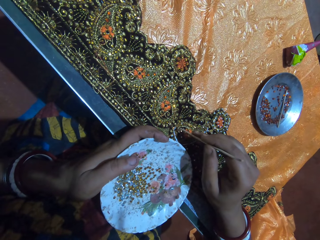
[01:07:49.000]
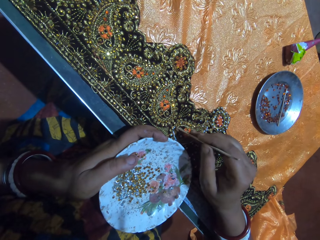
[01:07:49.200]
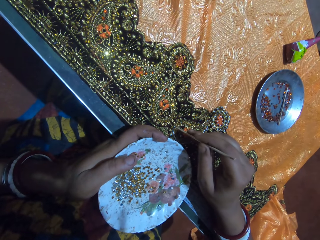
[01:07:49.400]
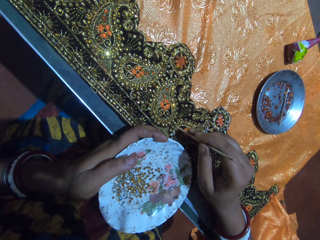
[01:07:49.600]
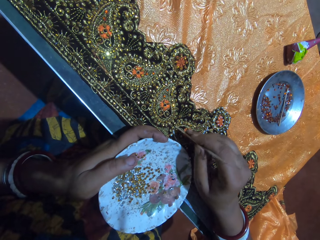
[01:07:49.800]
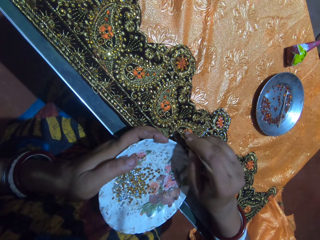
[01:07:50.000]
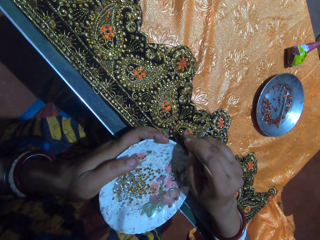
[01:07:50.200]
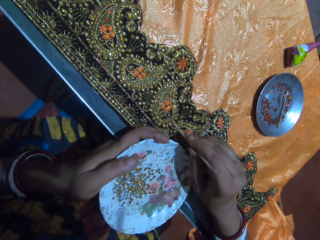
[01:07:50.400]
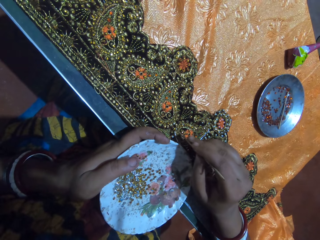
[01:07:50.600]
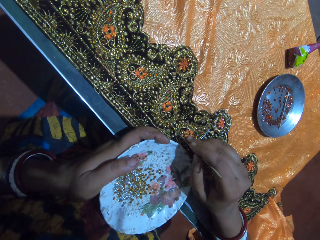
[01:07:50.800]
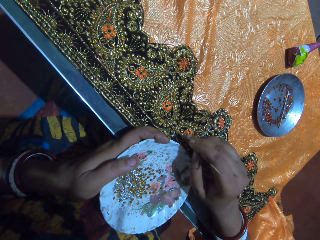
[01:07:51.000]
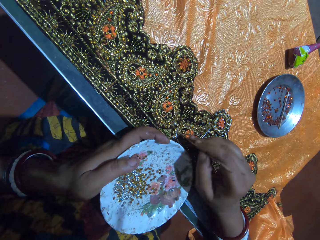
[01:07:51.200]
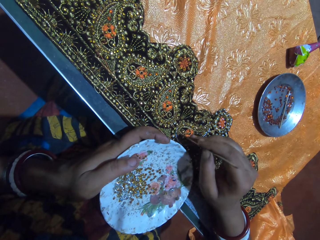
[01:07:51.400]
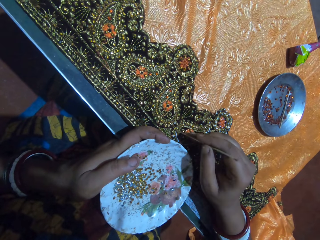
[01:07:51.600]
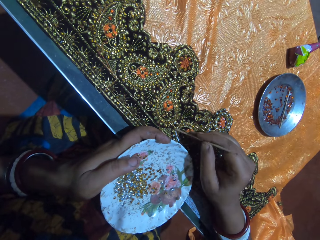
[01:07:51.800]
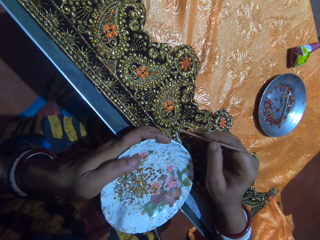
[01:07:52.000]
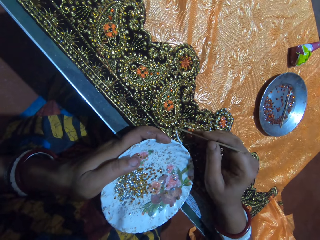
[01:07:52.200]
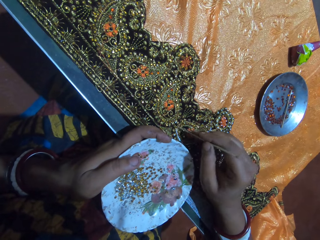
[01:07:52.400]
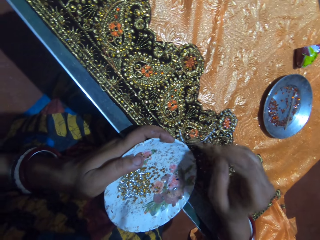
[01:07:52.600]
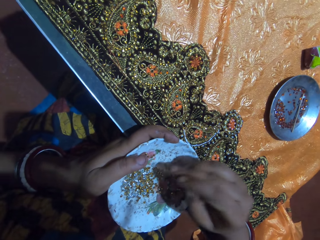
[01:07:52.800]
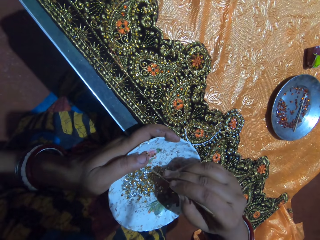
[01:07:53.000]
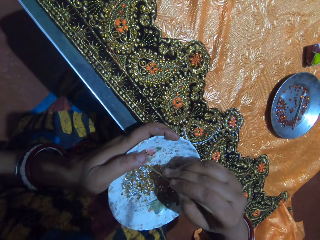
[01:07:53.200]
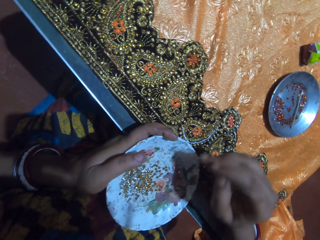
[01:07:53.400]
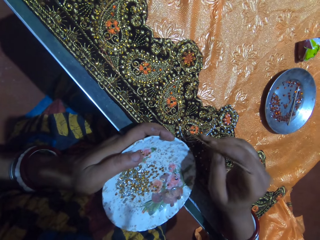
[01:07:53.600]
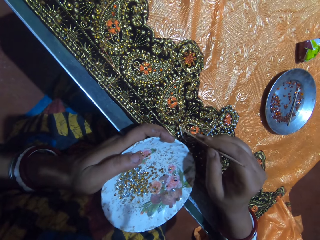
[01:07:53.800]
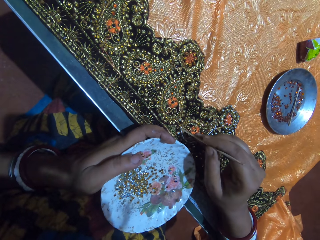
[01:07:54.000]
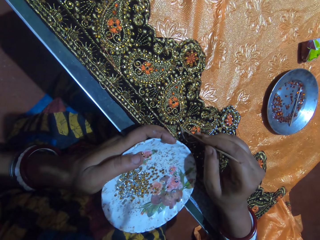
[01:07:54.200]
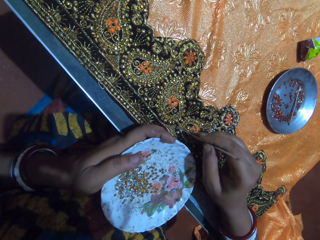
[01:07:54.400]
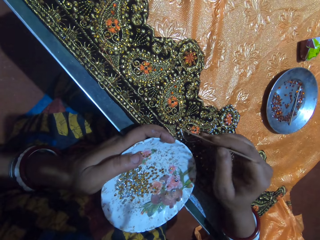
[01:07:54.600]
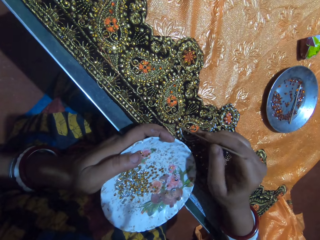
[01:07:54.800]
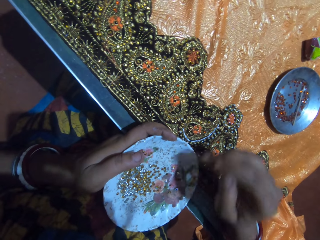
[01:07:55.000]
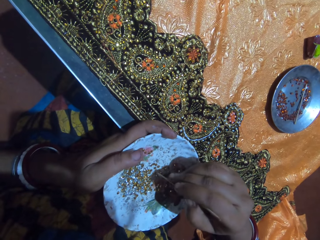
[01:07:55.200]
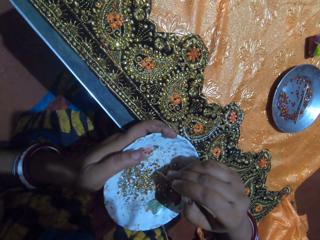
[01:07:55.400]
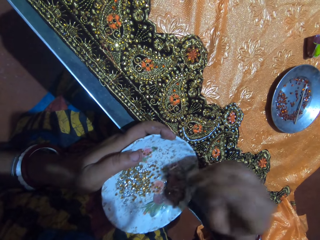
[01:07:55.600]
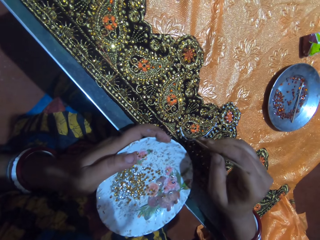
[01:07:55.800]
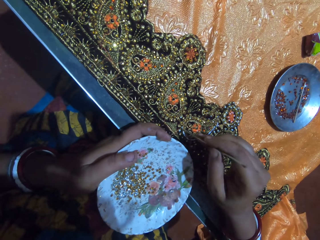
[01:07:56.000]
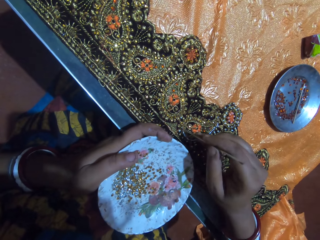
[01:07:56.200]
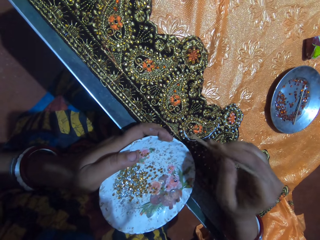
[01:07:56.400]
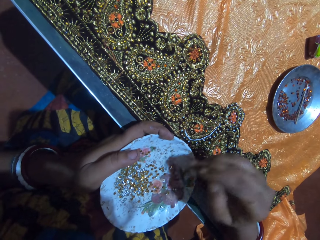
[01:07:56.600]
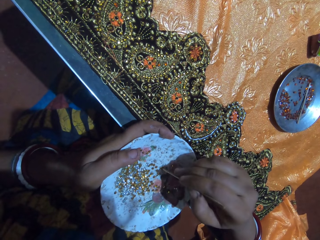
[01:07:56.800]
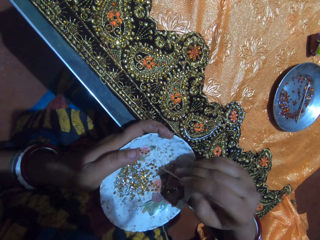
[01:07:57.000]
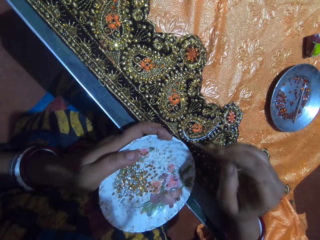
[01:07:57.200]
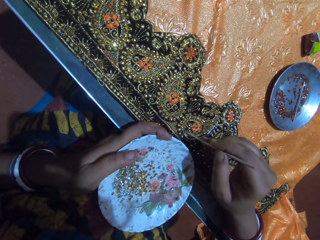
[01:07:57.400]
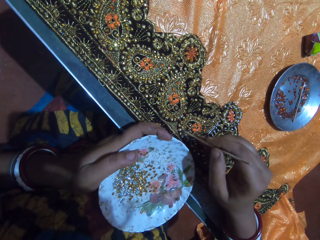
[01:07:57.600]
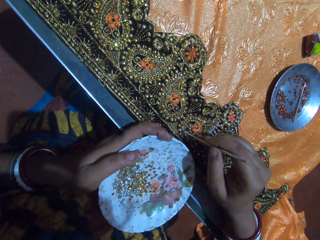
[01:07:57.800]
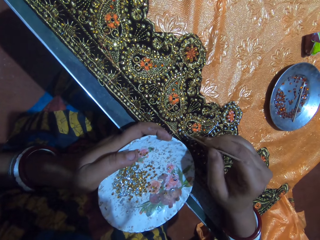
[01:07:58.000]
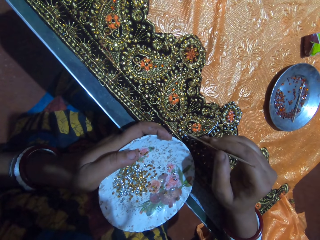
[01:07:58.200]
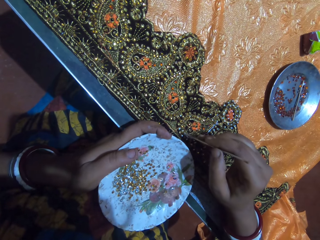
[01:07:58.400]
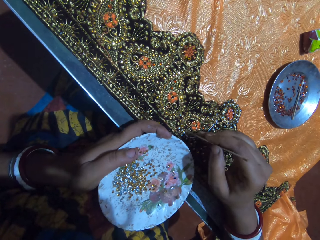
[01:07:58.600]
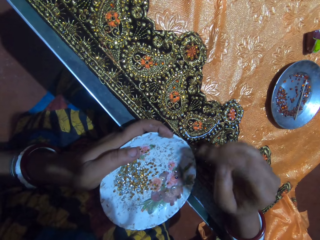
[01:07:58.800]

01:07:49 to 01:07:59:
The camera wearer picks a rhinestone from the plate in her left hand with the jewel picker in her right hand. She drops the rhinestone on the fabric on the table with the jewel picker in her right hand. She picks a rhinestone from the plate in her left hand with the jewel picker in her right hand. She drops the rhinestone on the fabric on the table with the jewel picker in her right hand. She picks a rhinestone from the plate in her left hand with the jewel picker in her right hand. She drops the rhinestone on the fabric on the table with the jewel picker in her right hand.

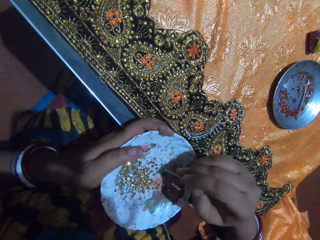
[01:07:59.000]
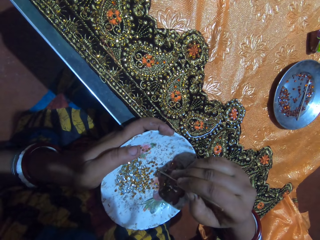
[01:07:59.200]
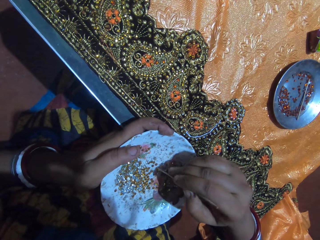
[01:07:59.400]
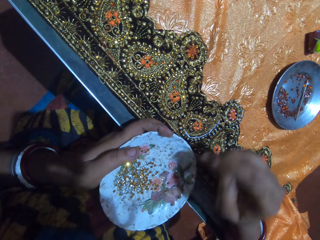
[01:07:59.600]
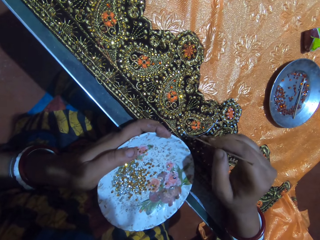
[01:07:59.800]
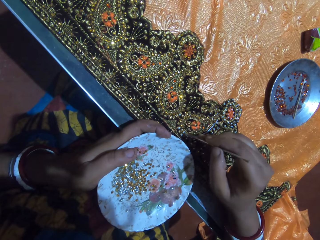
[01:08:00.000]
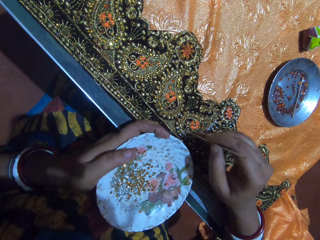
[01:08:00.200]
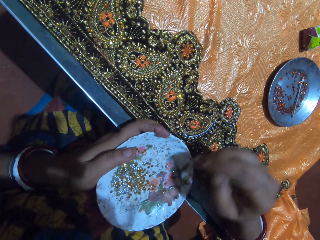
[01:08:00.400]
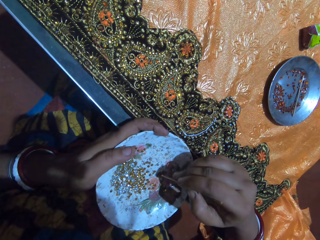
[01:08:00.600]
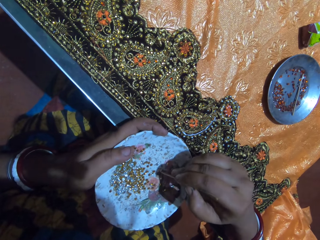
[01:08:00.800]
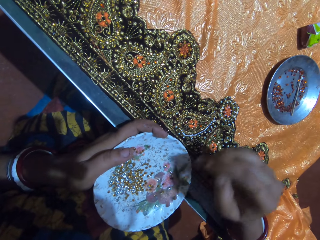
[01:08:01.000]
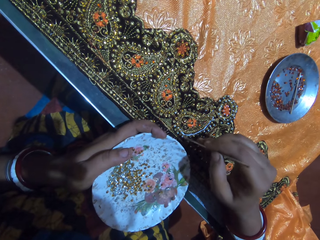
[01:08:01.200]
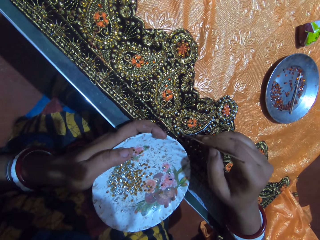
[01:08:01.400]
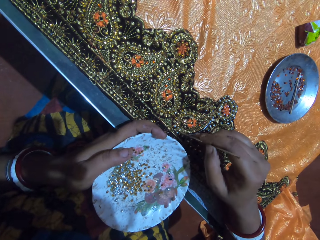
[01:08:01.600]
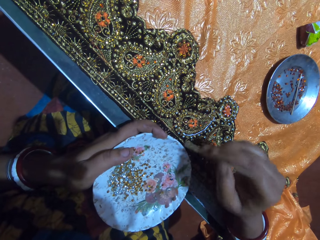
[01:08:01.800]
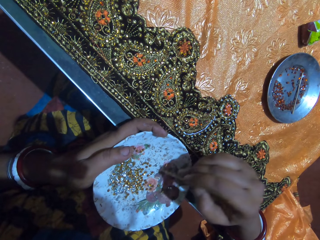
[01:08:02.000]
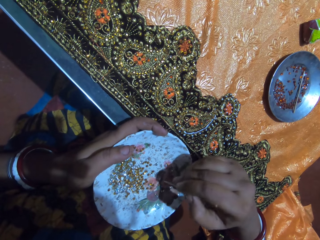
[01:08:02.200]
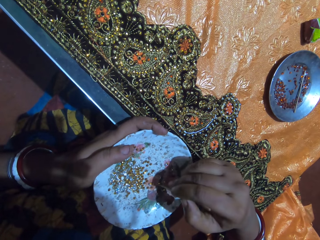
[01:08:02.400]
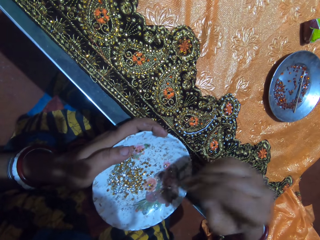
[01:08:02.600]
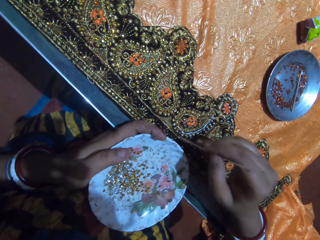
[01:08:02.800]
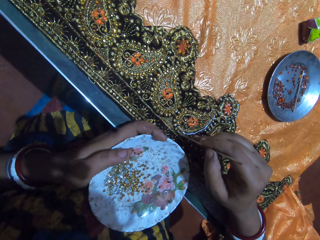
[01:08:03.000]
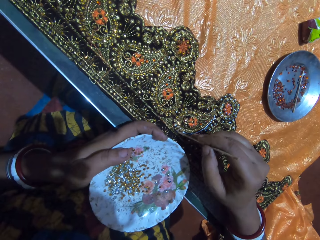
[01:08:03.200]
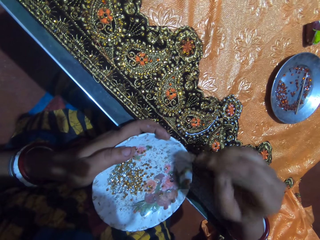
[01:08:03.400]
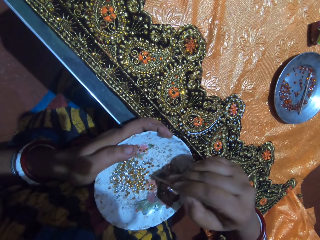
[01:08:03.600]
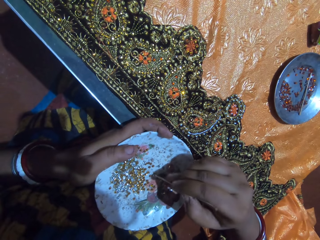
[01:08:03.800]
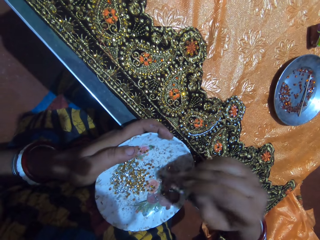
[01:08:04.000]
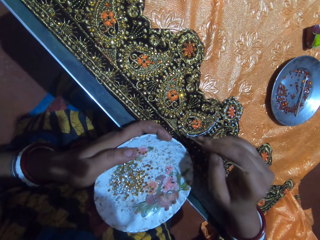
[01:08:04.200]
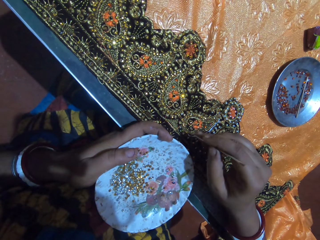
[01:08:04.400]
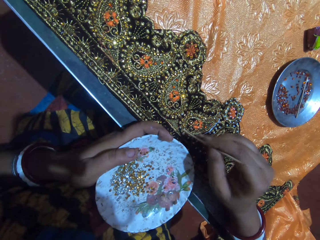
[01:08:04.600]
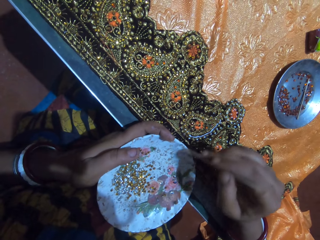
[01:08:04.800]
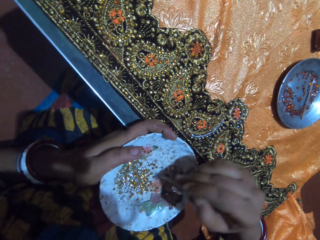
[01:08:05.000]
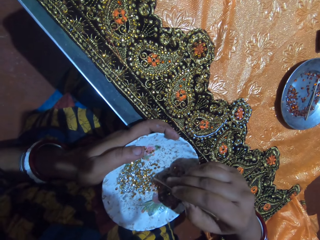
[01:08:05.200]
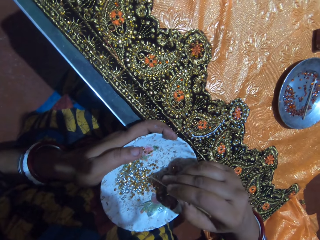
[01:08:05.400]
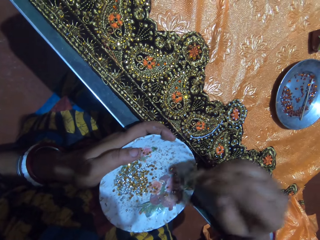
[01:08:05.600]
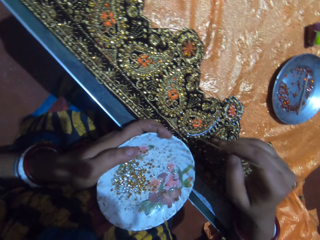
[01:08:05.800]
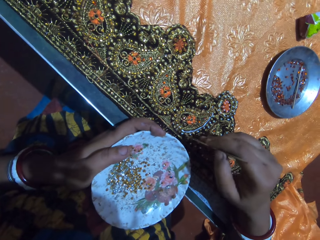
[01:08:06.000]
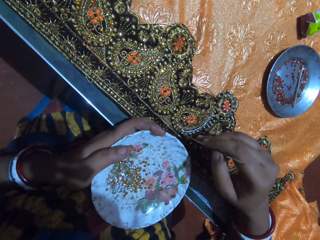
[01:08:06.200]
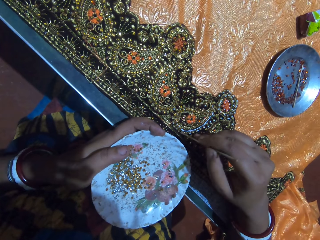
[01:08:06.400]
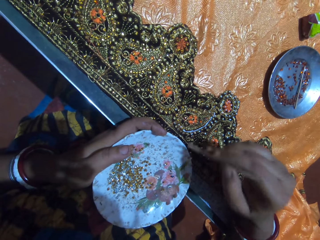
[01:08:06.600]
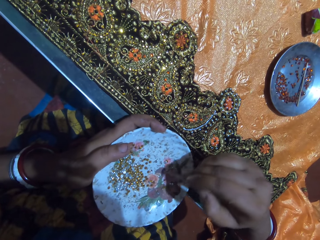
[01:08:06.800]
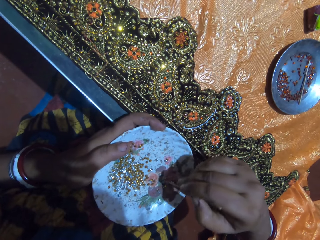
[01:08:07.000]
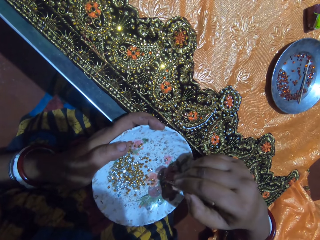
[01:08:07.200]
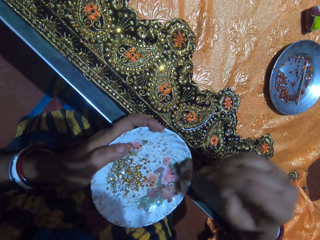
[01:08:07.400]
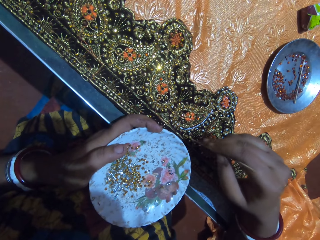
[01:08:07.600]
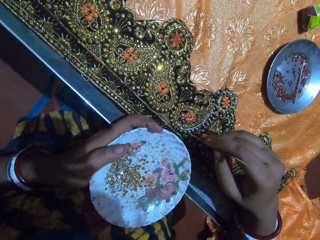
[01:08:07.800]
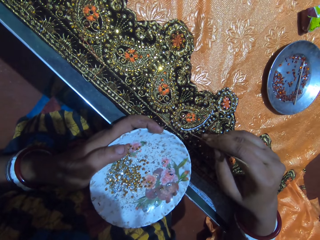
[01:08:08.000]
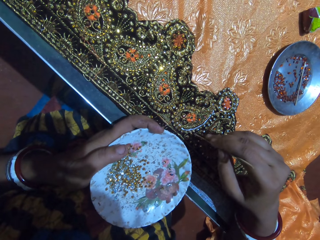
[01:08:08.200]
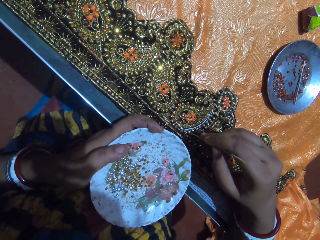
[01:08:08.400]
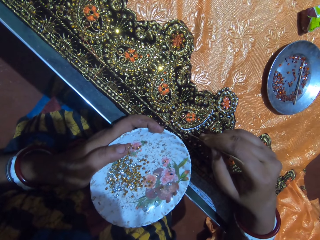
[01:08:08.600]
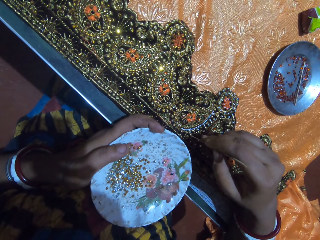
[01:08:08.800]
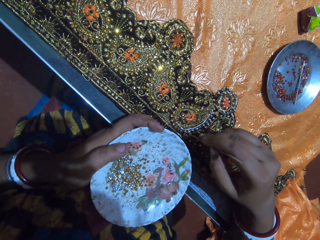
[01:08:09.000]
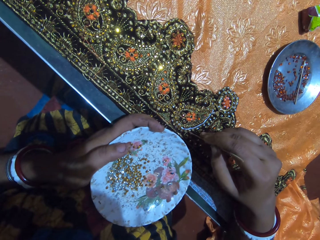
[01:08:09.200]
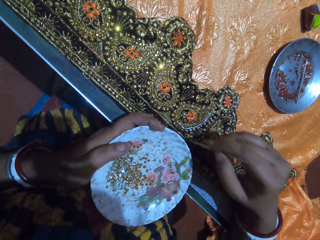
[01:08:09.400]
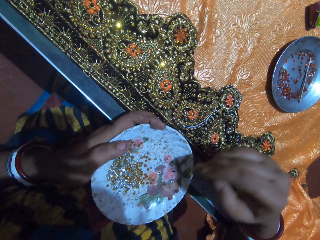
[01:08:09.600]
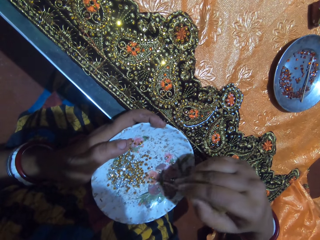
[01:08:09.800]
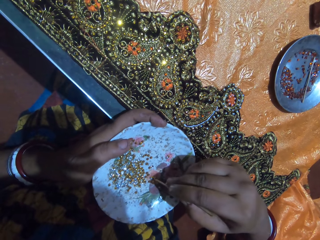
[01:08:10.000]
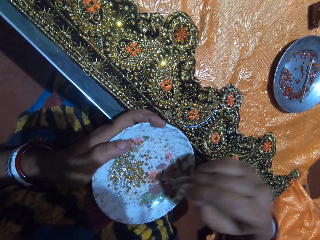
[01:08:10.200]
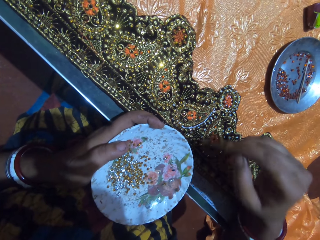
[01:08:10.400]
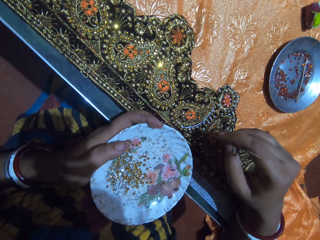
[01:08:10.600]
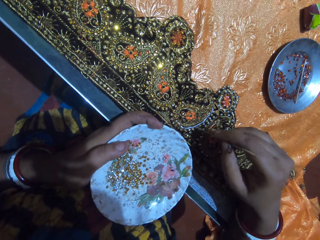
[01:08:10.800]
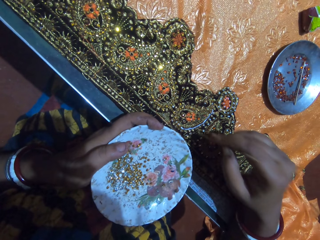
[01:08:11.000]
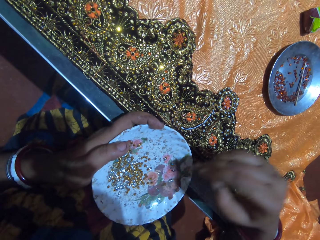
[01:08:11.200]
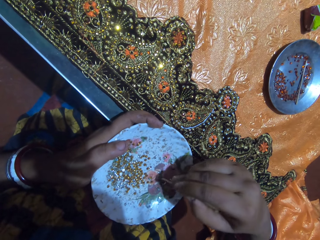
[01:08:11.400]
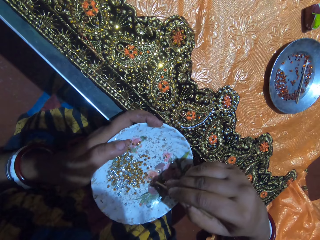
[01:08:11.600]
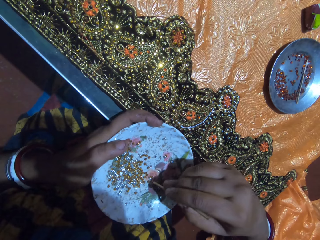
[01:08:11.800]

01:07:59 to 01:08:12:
The camera wearer picks a rhinestone from the plate in her left hand with the jewel picker in her right hand. She drops the rhinestone on the fabric on the table with the jewel picker in her right hand. She picks a rhinestone from the plate in her left hand with the jewel picker in her right hand. She drops the rhinestone on the fabric on the table with the jewel picker in her right hand. She picks a rhinestone from the plate in her left hand with the jewel picker in her right hand. She drops the rhinestone on the fabric on the table with the jewel picker in her right hand. She picks a rhinestone from the plate in her left hand with the jewel picker in her right hand. She drops the rhinestone on the fabric on the table with the jewel picker in her right hand. She picks a rhinestone from the plate in her left hand with the jewel picker in her right hand. She drops the rhinestone on the fabric on the table with the jewel picker in her right hand. She picks a rhinestone from the plate in her left hand with the jewel picker in her right hand. She drops the rhinestone on the fabric on the table with the jewel picker in her right hand. She picks a rhinestone from the plate in her left hand with the jewel picker in her right hand. She drops the rhinestone on the fabric on the table with the jewel picker in her right hand. She picks a rhinestone from the plate in her left hand with the jewel picker in her right hand.
